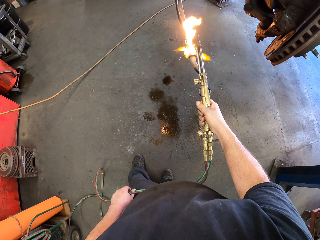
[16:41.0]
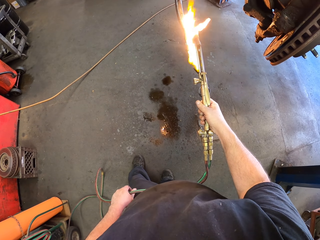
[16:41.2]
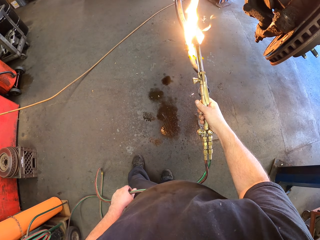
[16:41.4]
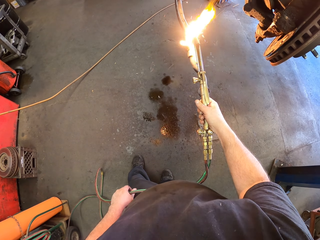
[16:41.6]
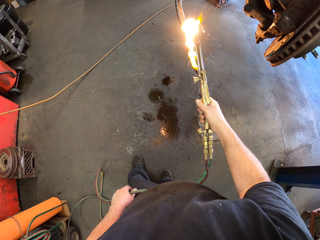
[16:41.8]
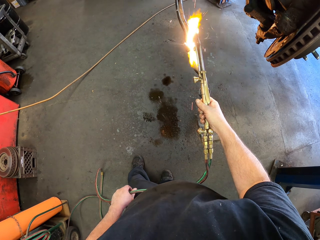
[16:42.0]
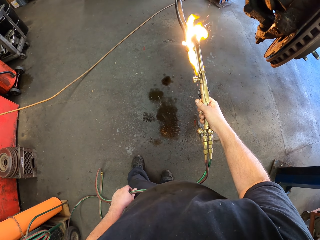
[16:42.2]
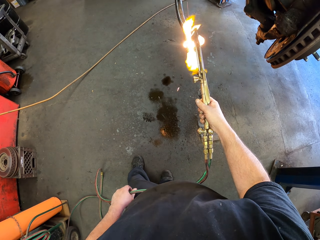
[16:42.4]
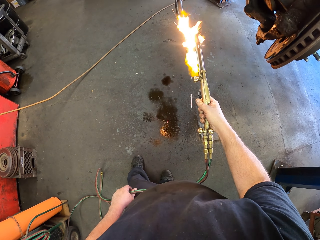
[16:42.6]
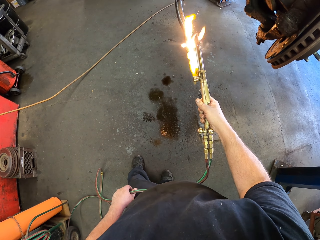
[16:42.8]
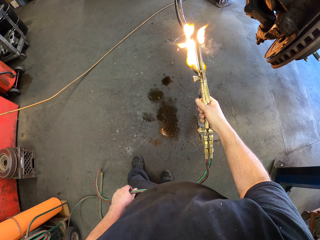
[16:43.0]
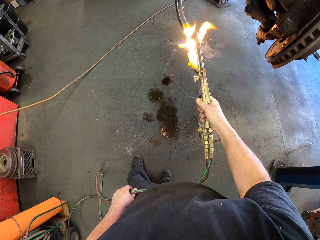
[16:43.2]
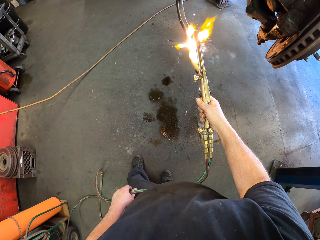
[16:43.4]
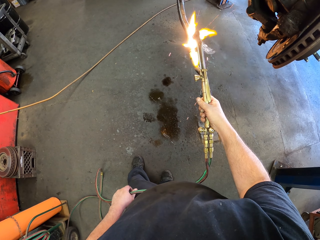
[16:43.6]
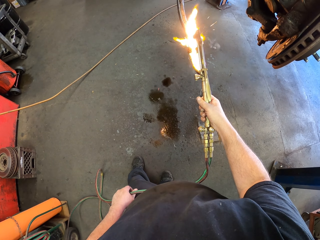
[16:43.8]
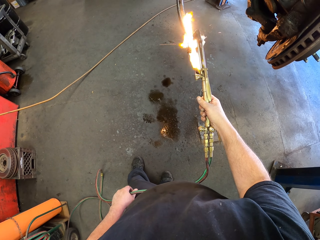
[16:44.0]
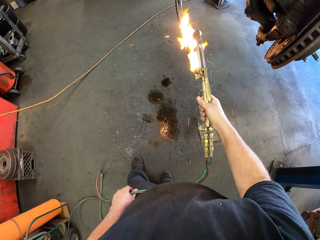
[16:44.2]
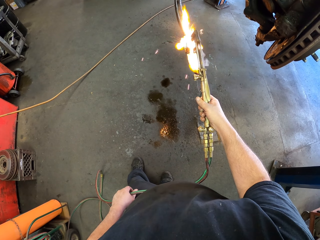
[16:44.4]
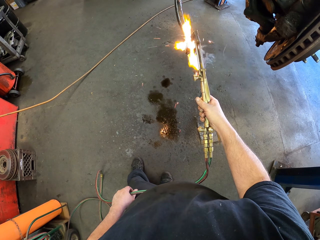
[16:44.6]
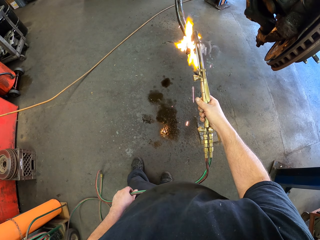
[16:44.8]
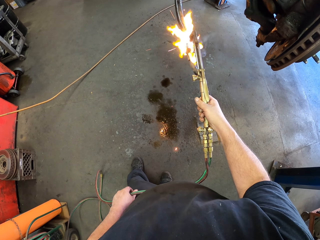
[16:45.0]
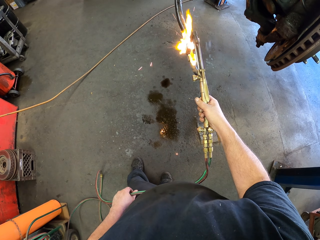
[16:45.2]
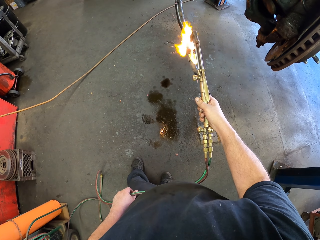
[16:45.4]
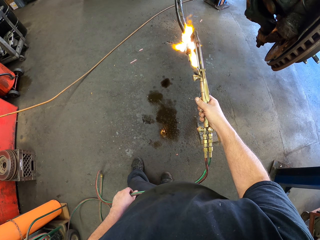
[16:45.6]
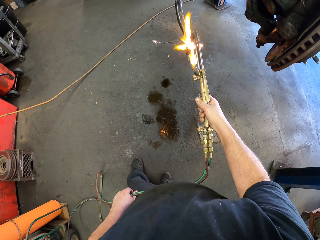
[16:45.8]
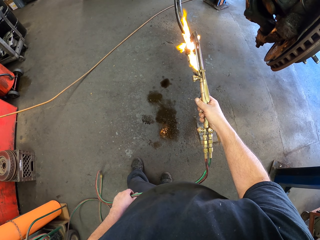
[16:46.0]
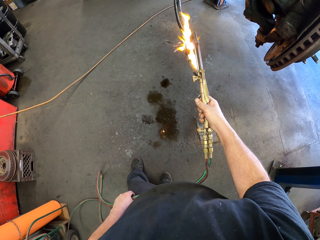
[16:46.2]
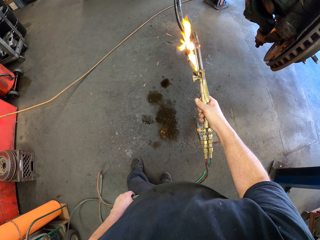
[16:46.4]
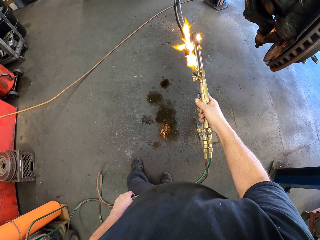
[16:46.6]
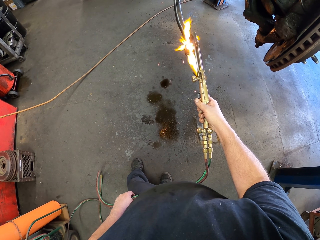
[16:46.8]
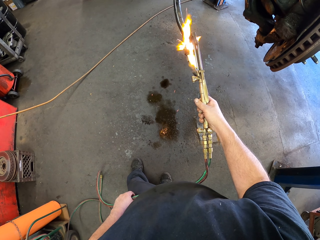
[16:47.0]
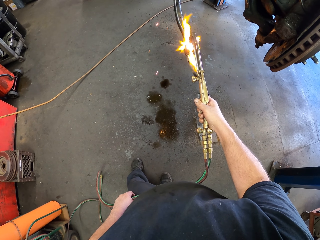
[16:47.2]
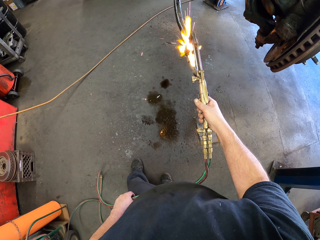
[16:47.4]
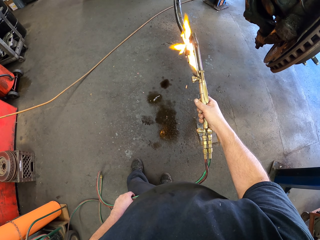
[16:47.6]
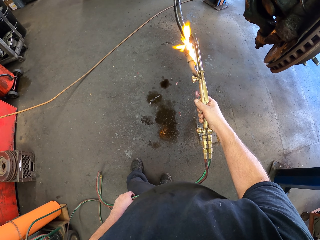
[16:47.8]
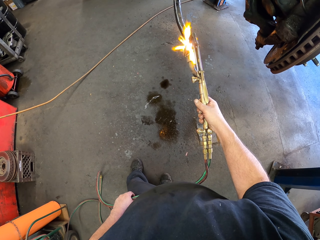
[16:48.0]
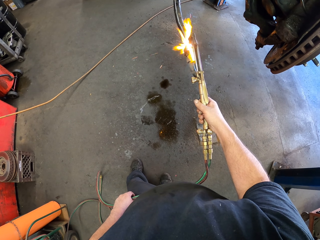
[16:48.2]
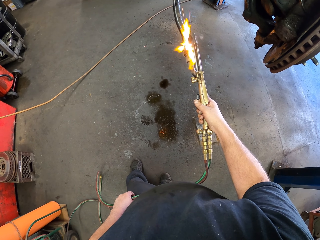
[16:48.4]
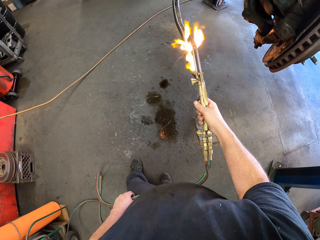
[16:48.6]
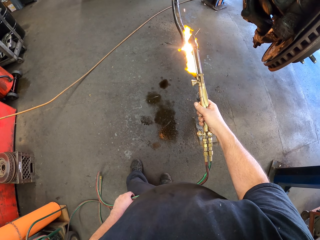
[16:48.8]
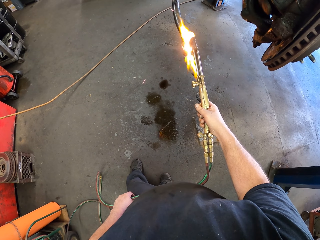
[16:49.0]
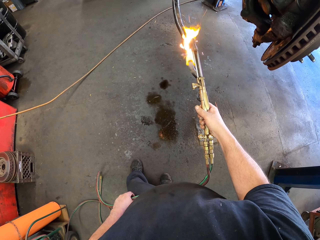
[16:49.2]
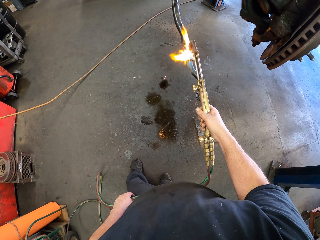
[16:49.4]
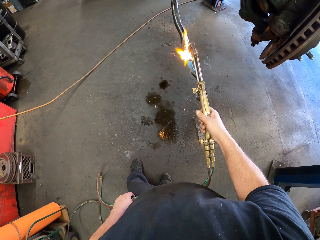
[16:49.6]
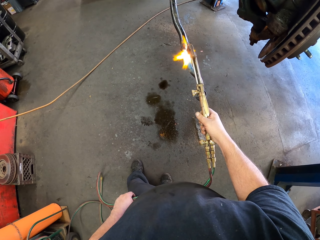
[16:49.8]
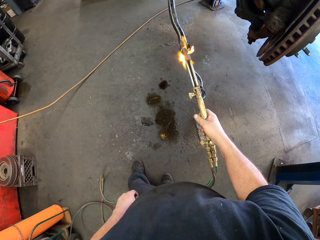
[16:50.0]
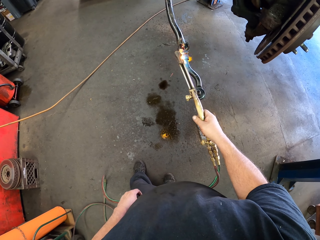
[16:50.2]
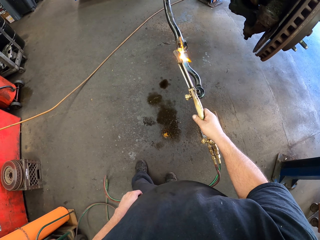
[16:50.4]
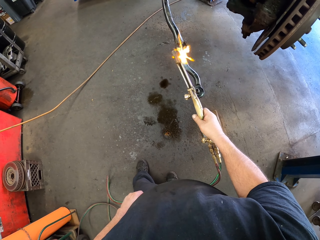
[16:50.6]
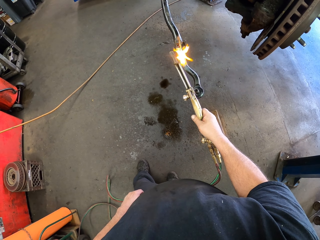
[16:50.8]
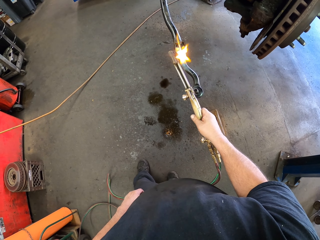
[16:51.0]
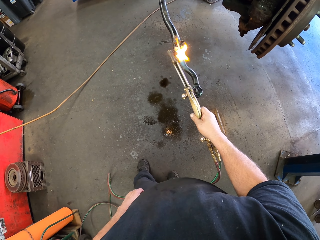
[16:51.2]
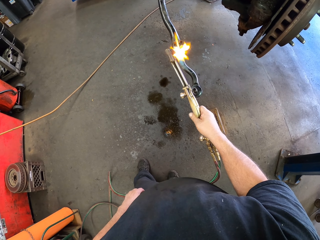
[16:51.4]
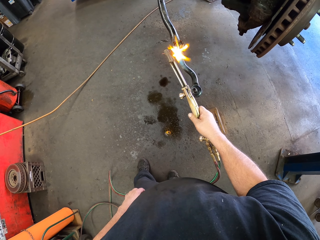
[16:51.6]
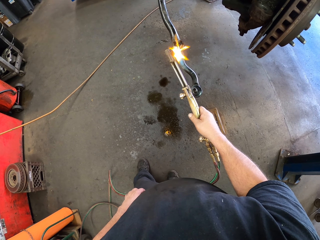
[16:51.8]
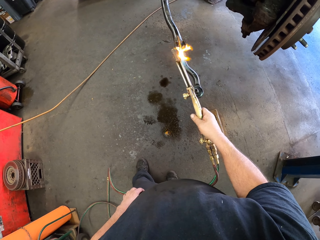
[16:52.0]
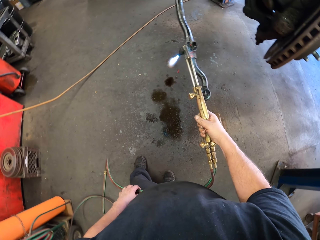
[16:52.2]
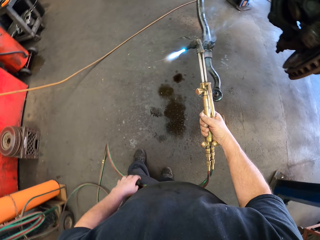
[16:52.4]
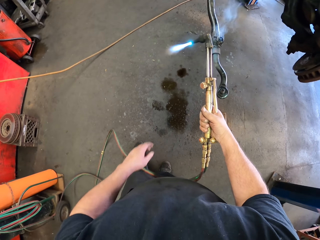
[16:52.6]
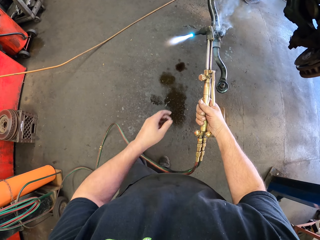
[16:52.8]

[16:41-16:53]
The camera wearer joins the brake hanger with a gas welding machine. They join the brake hanger with the gas welding machine repeatedly.

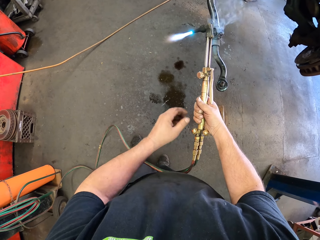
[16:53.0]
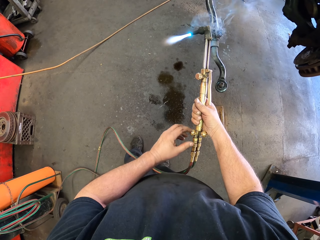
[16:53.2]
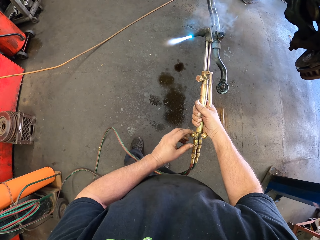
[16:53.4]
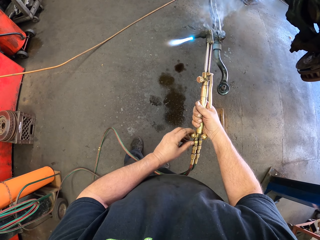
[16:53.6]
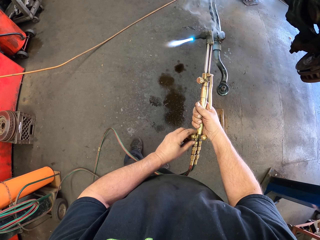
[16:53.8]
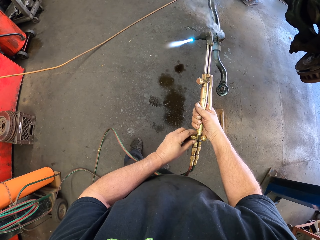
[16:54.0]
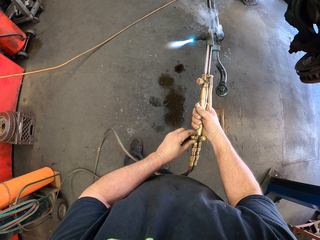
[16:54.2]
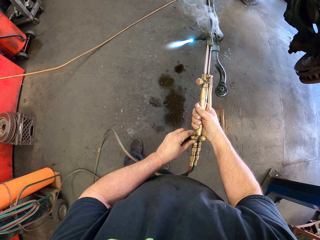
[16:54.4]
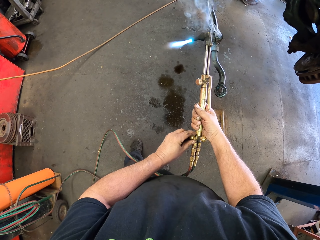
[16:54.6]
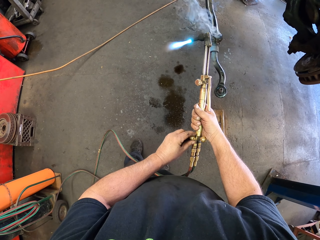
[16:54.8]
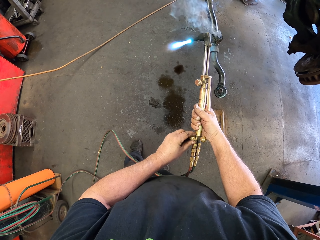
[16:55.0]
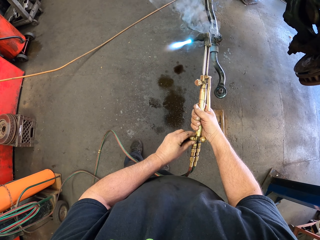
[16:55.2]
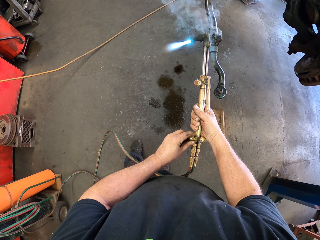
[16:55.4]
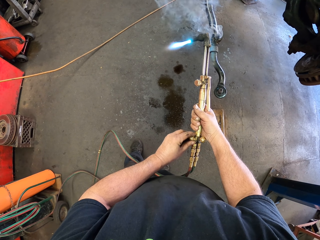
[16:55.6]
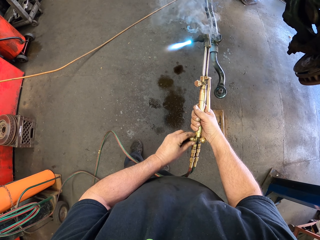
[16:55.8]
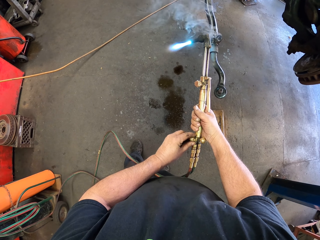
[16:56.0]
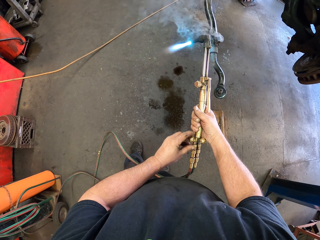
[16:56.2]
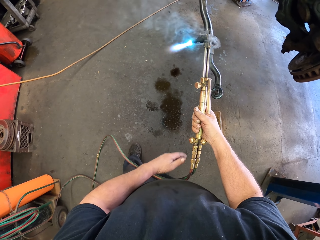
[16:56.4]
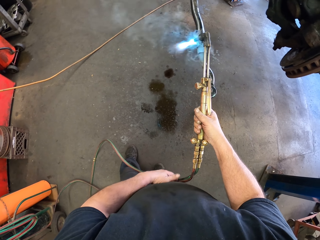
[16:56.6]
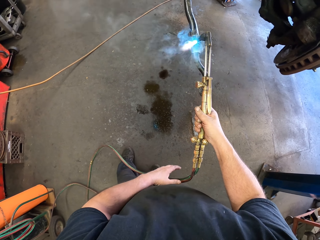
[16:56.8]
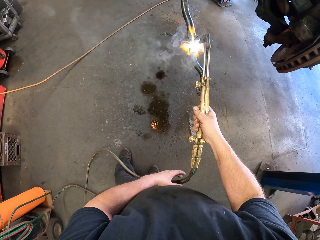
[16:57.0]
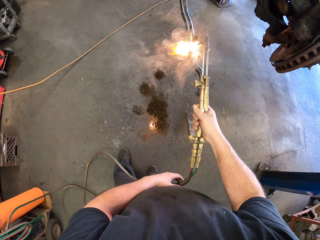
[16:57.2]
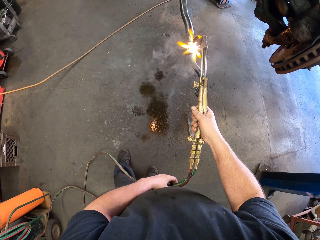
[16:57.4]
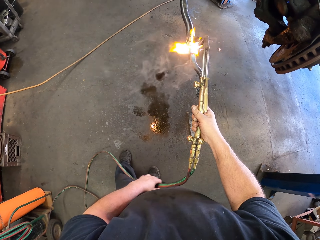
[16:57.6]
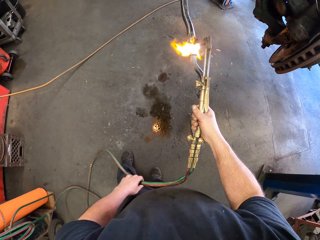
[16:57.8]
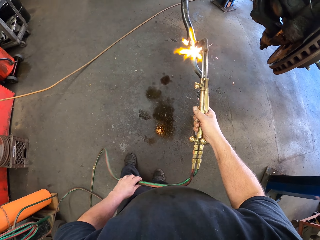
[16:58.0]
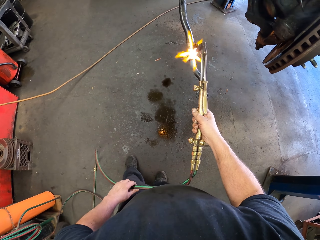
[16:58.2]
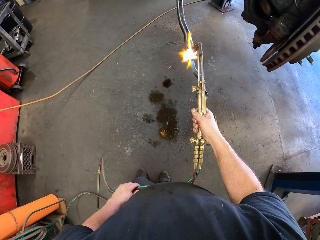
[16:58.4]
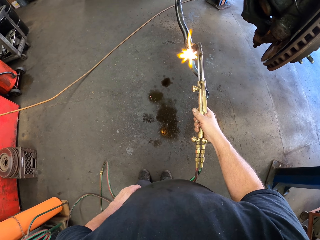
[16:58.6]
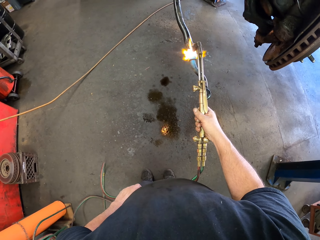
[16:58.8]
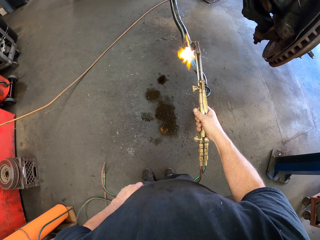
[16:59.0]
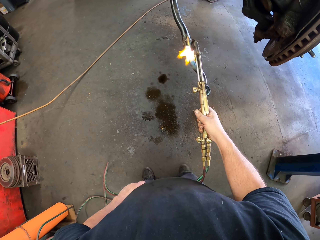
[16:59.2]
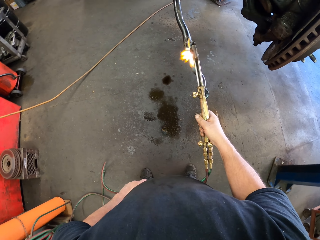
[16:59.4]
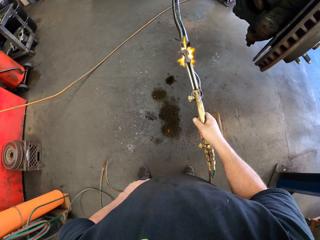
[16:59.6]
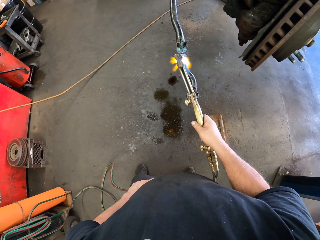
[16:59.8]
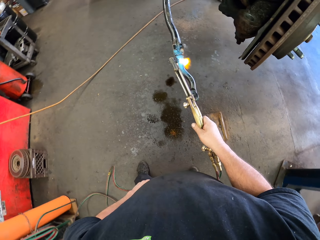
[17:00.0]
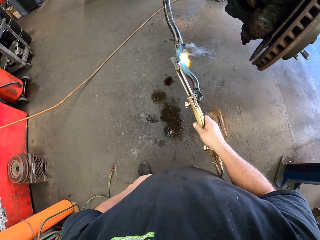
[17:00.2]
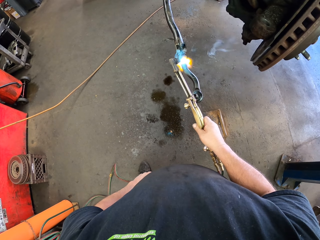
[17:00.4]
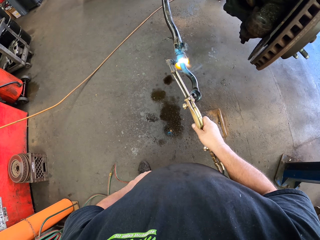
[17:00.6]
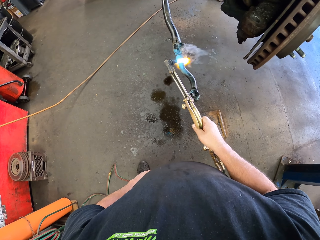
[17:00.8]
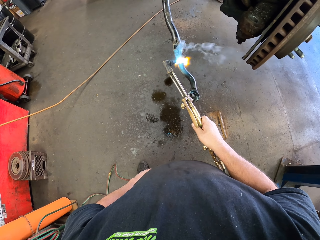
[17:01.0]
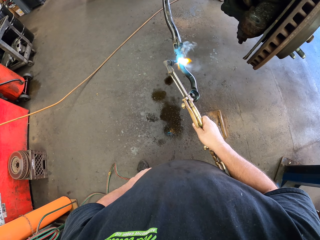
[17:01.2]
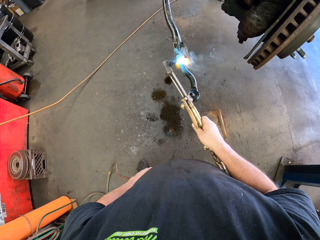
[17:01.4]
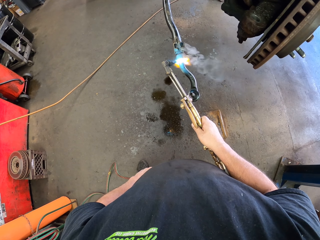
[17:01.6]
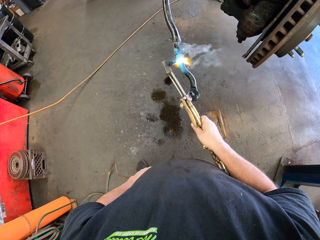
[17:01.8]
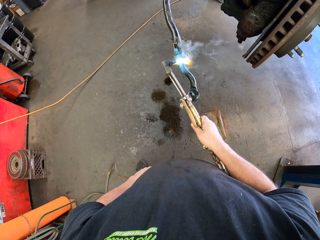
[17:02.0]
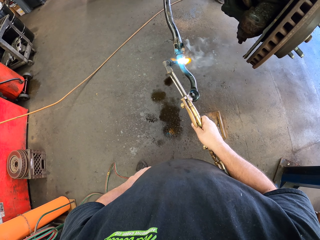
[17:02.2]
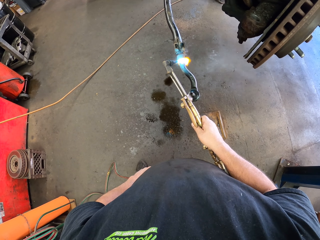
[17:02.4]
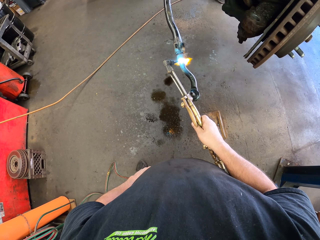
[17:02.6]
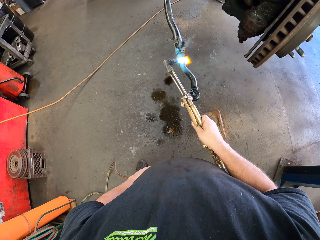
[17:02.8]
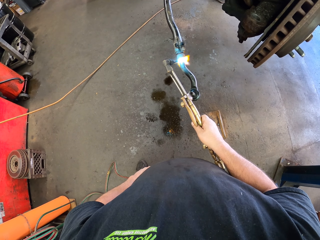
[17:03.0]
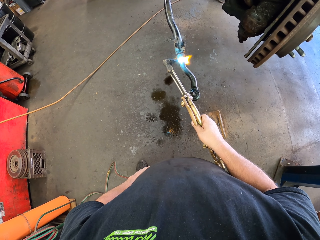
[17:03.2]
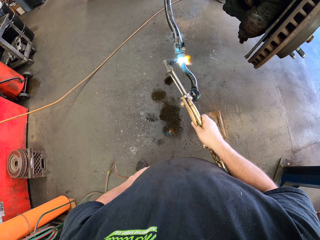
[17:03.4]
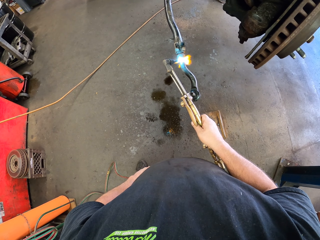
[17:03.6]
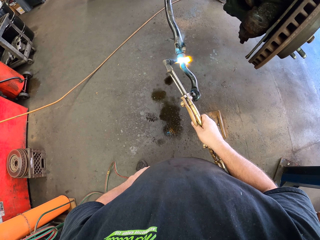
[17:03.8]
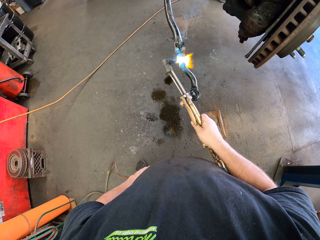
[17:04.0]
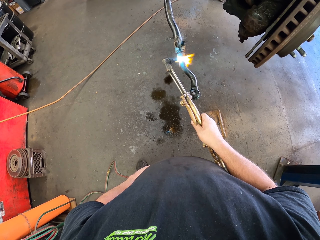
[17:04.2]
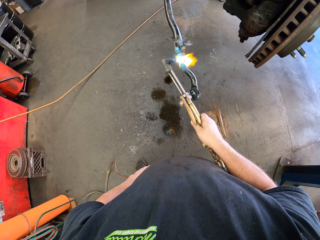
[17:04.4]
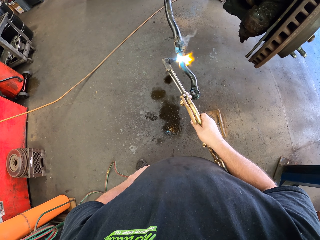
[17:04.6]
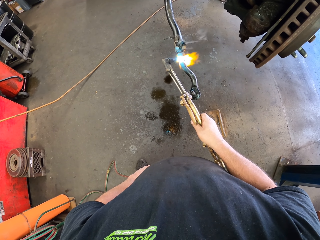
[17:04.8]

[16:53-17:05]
The camera wearer adjusts the burner knob. They set the electrode holder. They join the brake hanger with a gas welding machine.
